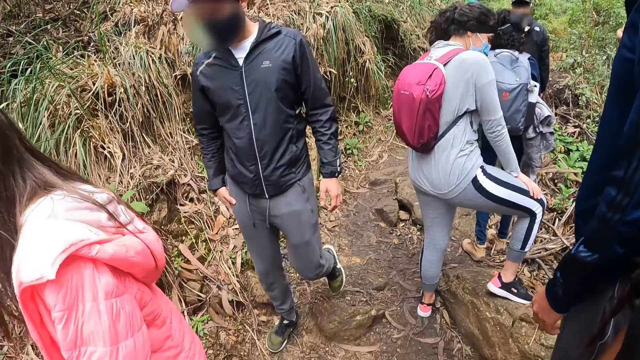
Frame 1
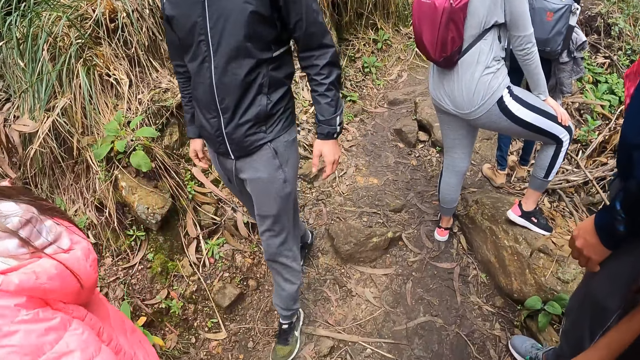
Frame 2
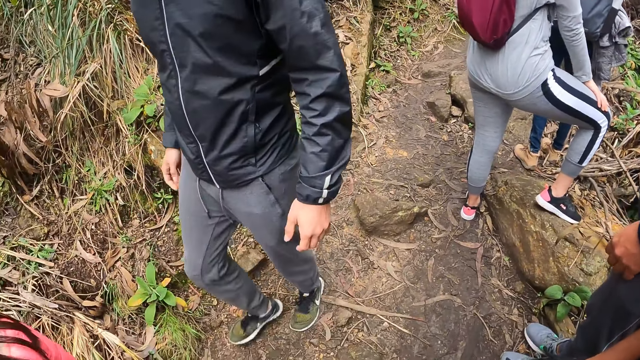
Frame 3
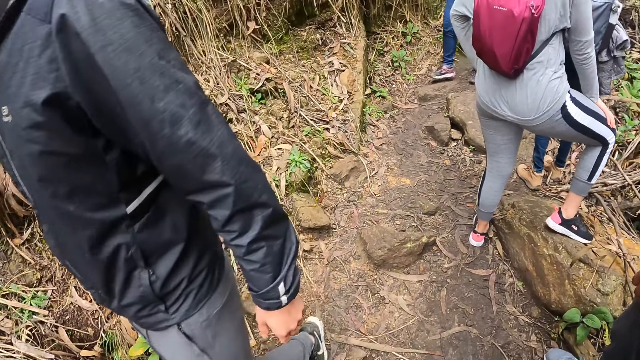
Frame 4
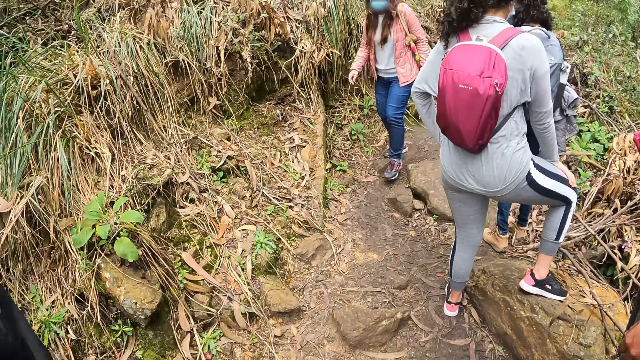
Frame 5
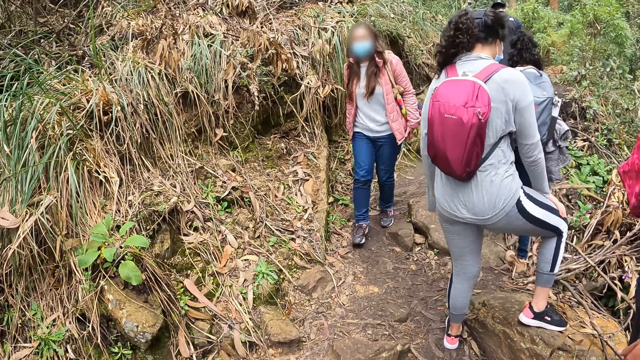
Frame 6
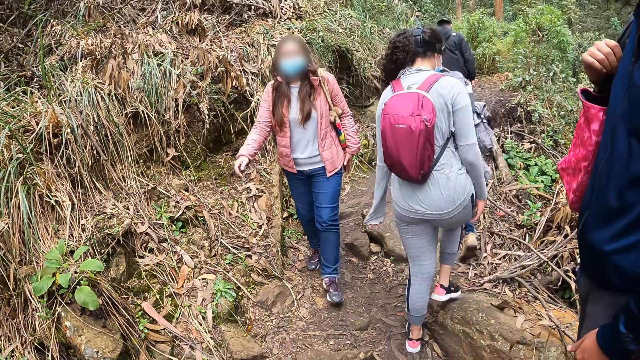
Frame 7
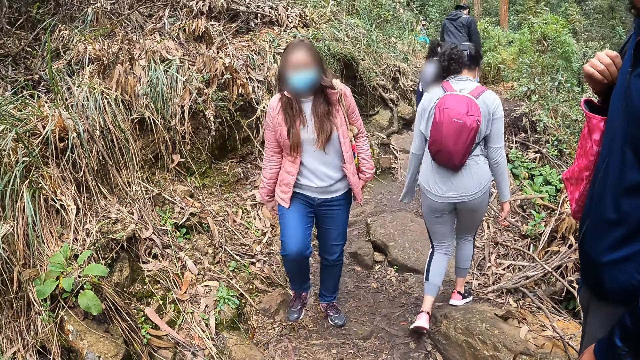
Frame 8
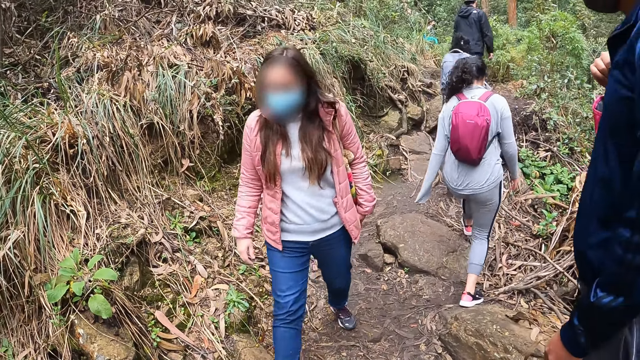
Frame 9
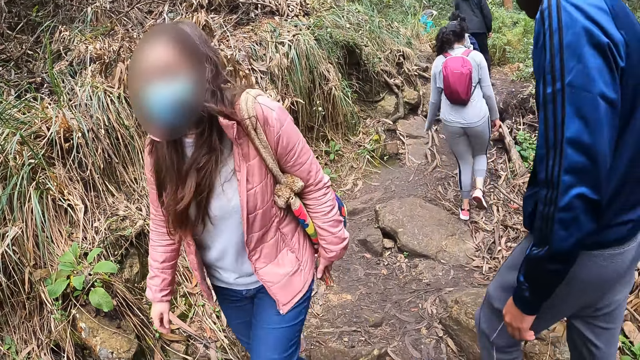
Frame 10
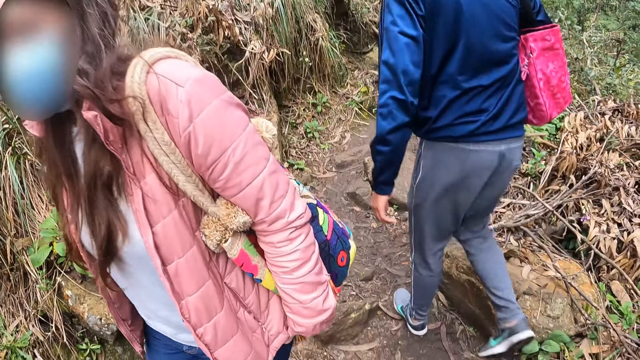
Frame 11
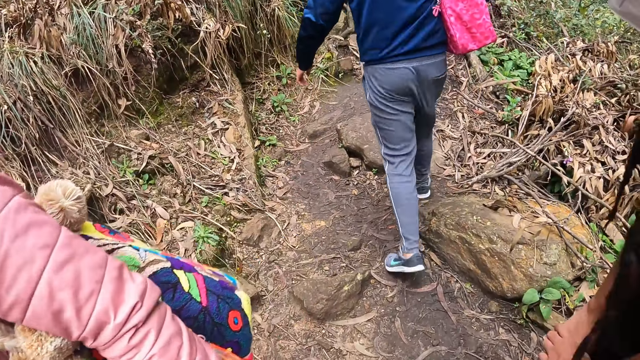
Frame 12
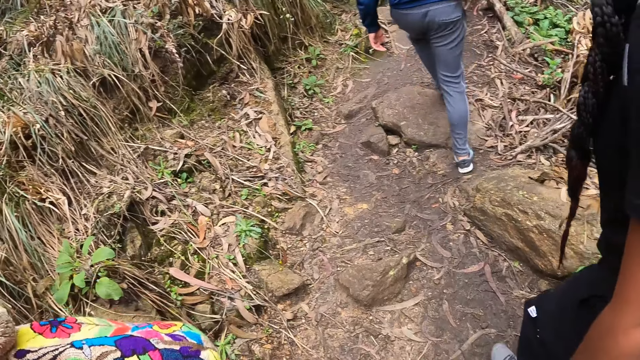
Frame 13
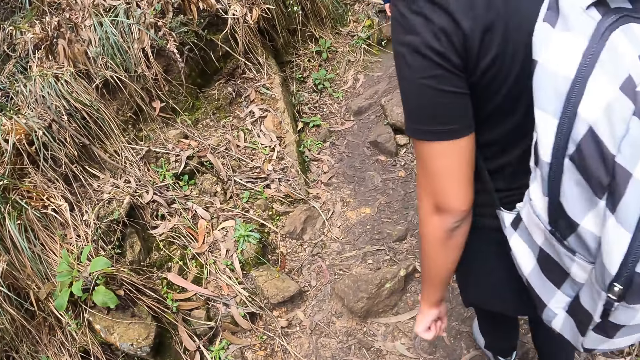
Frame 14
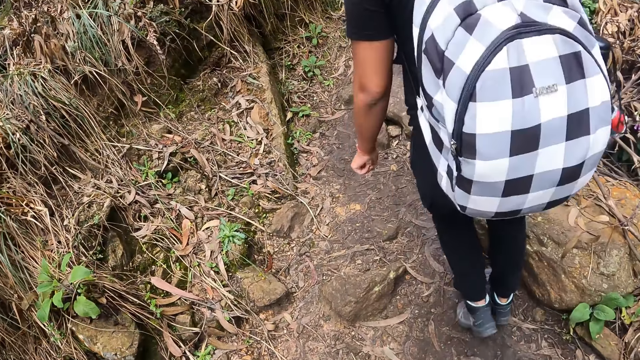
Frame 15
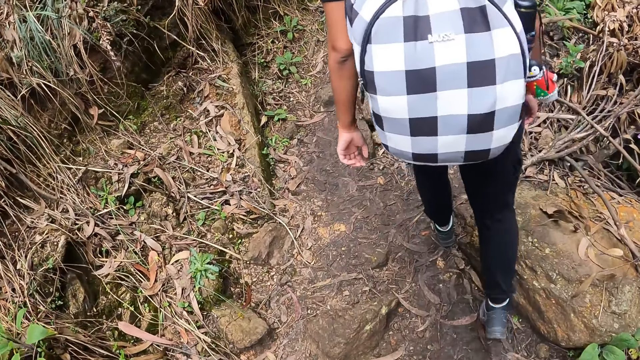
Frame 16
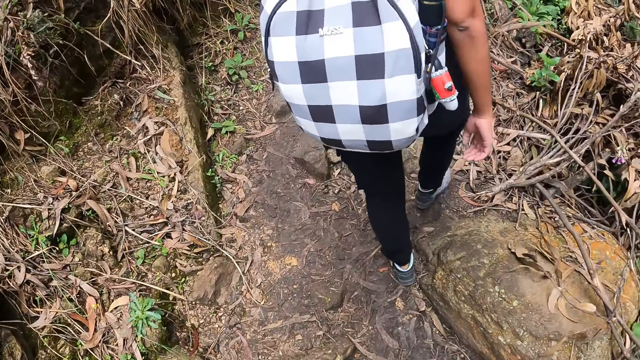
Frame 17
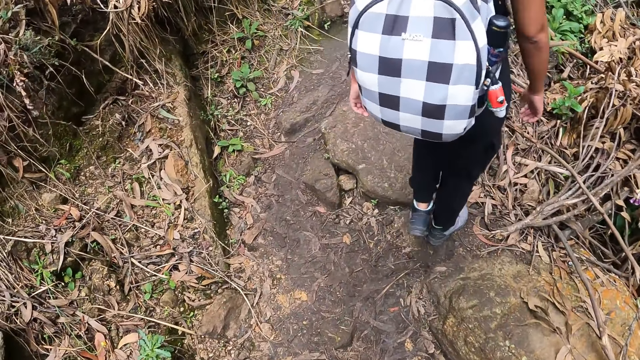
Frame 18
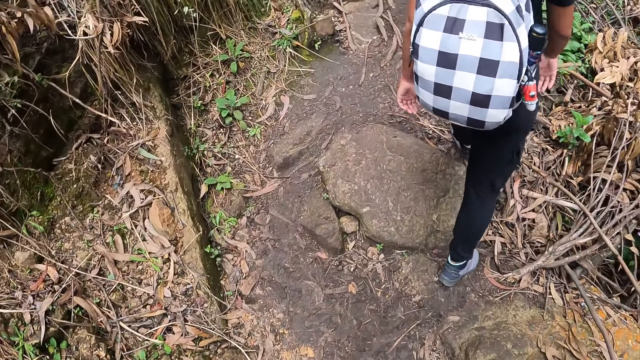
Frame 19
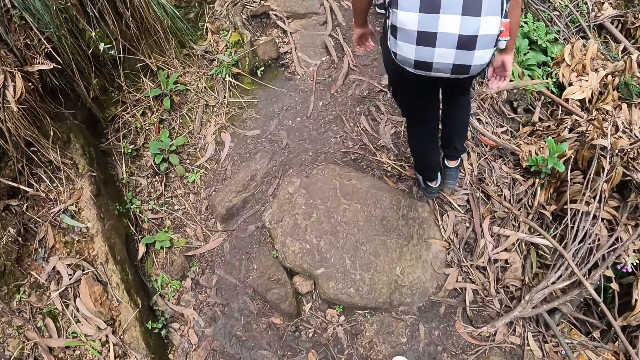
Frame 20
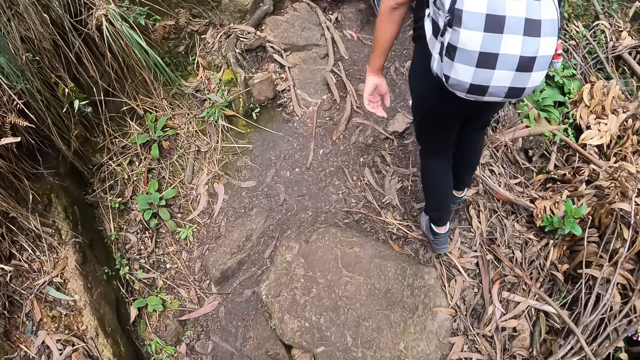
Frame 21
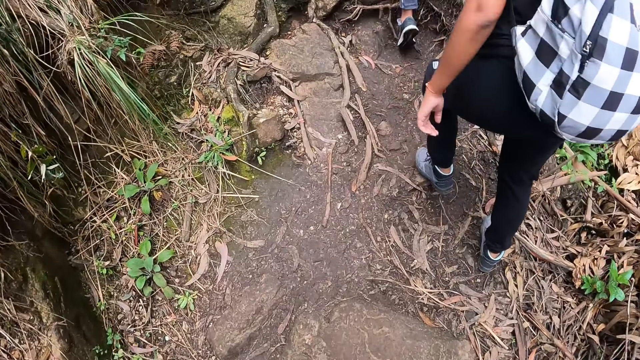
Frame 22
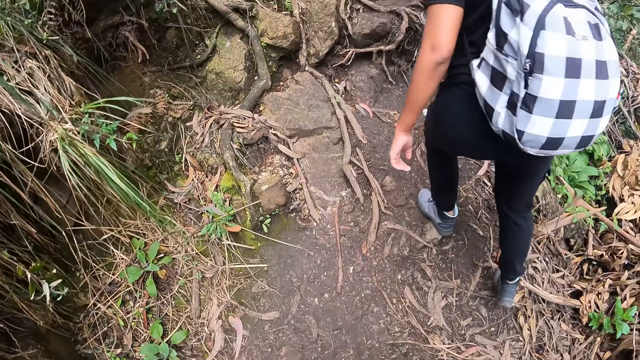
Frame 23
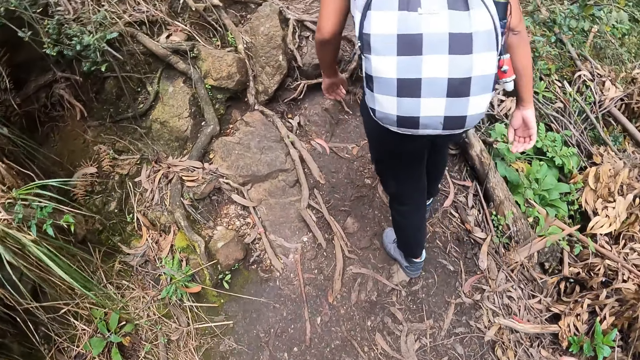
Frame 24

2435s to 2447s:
A man walks past the camera wearer.

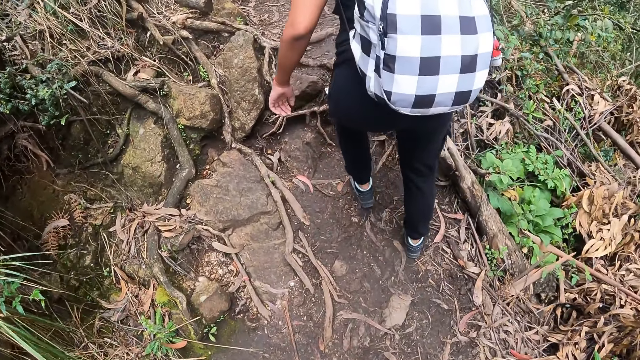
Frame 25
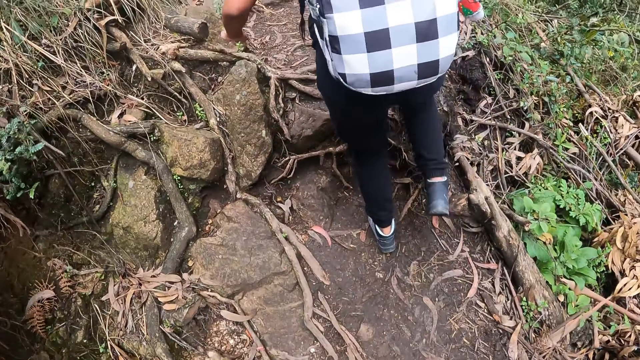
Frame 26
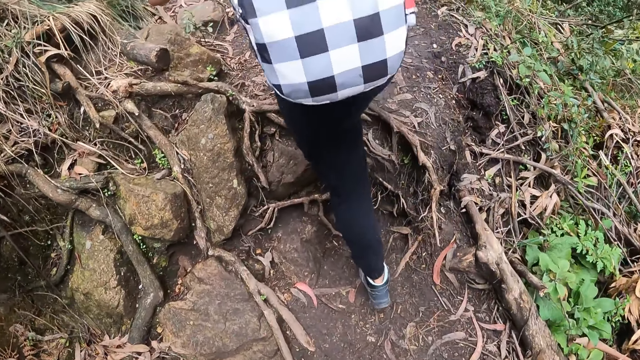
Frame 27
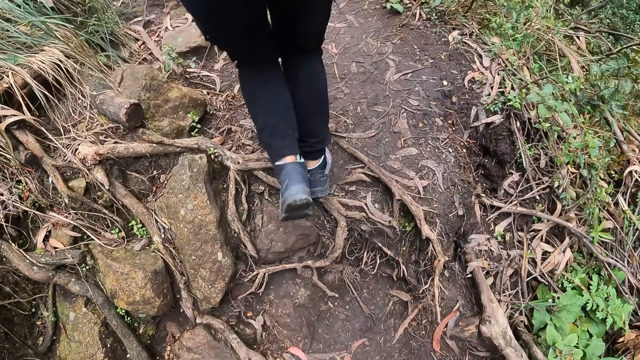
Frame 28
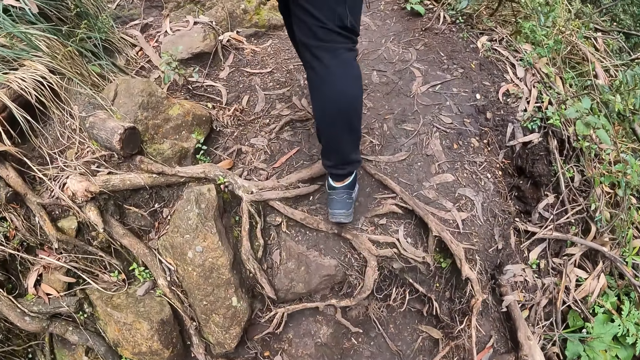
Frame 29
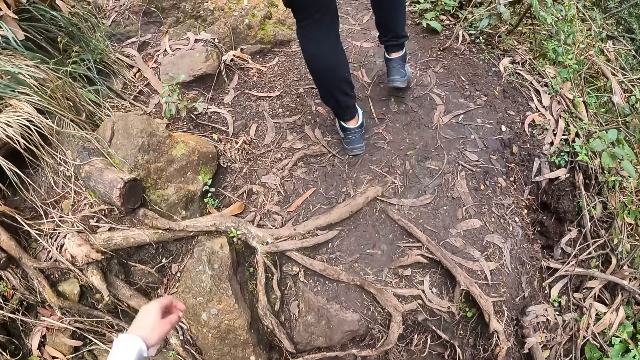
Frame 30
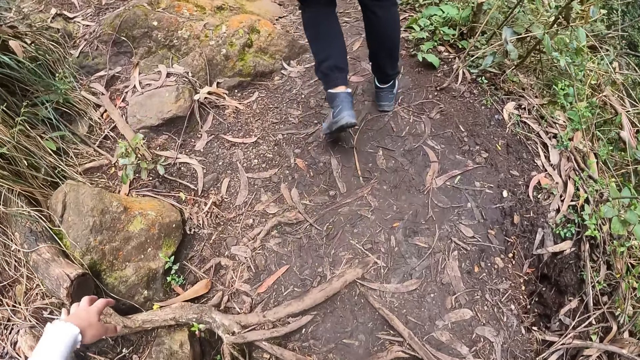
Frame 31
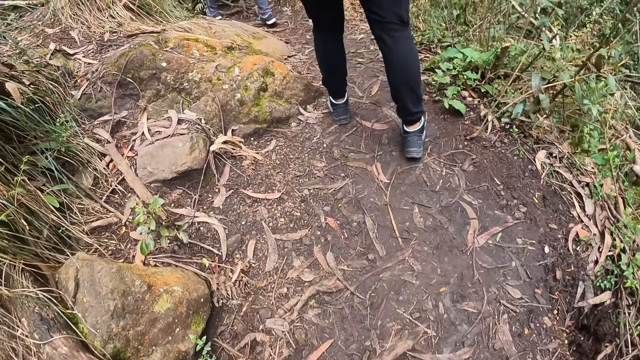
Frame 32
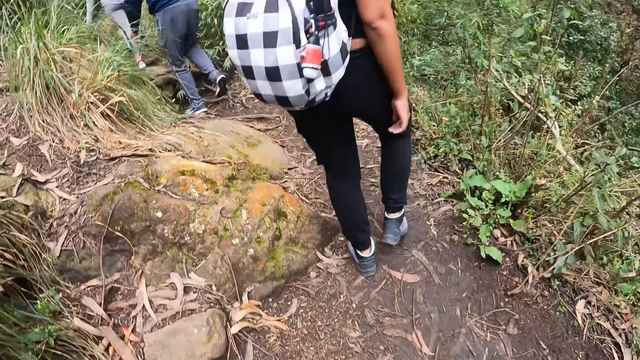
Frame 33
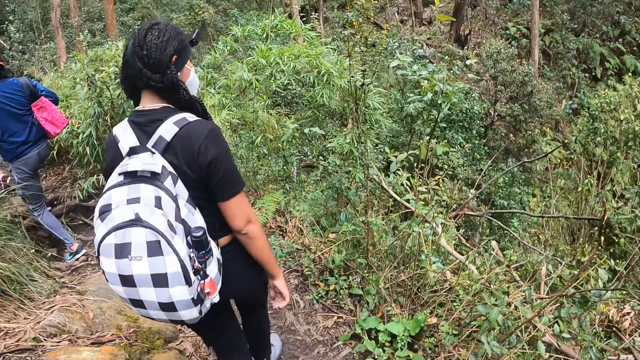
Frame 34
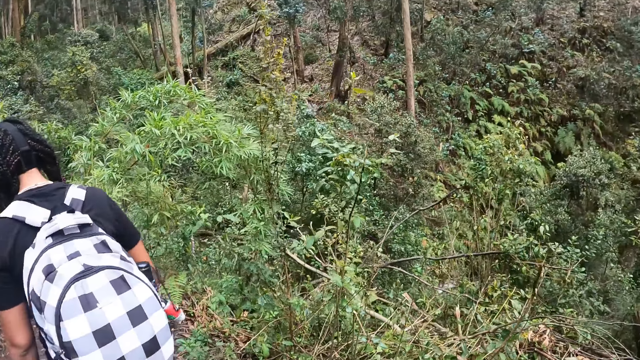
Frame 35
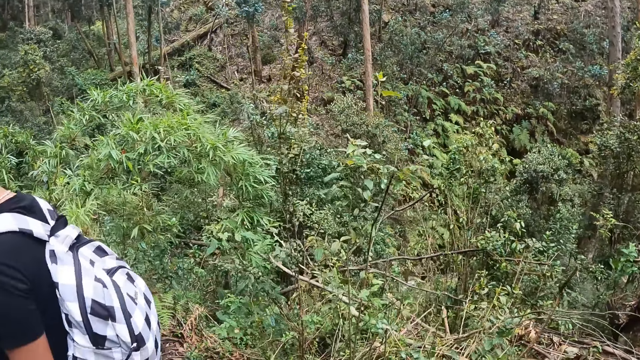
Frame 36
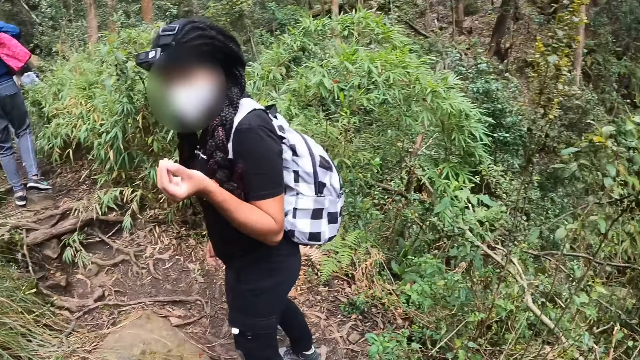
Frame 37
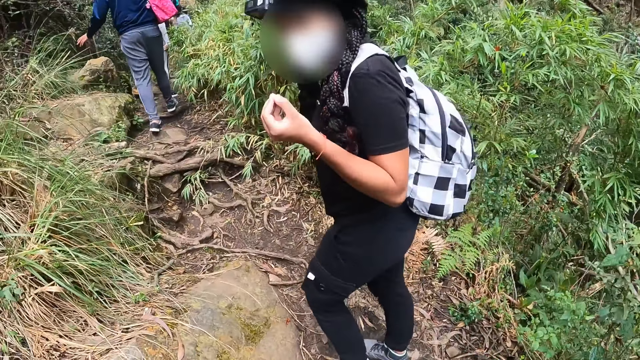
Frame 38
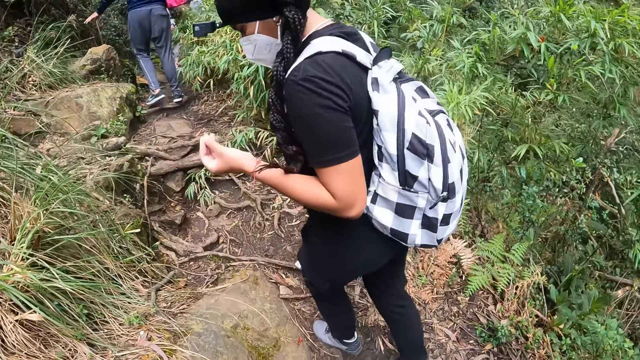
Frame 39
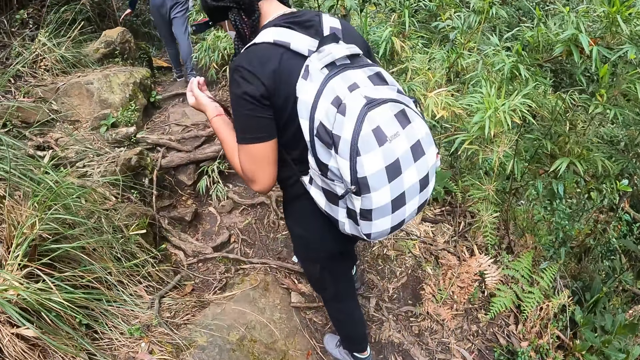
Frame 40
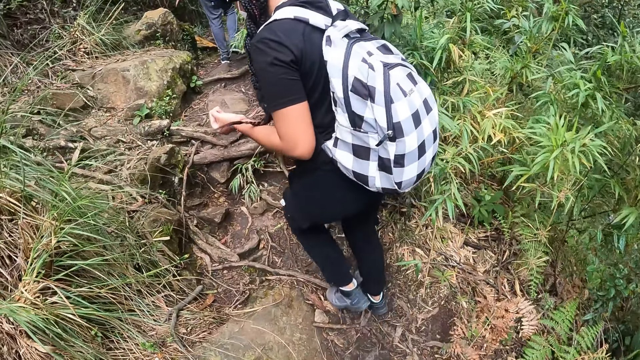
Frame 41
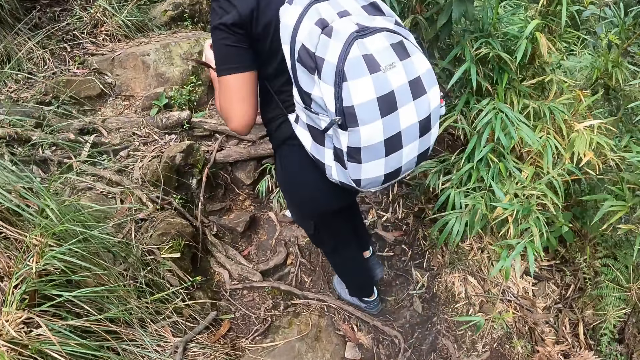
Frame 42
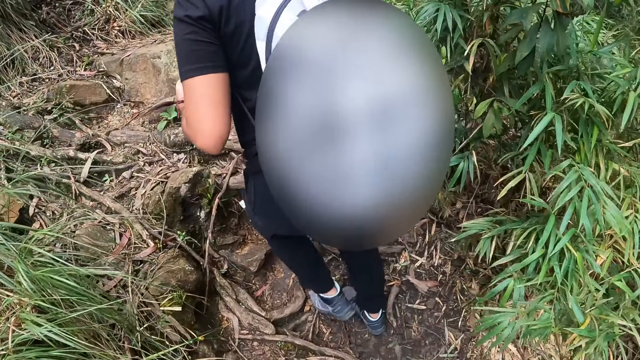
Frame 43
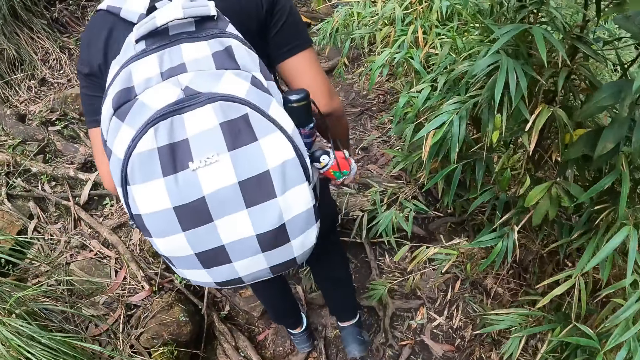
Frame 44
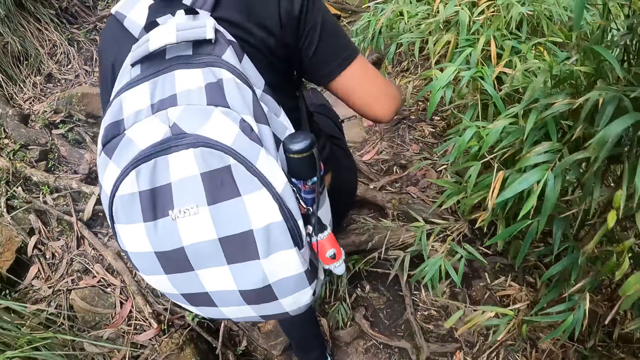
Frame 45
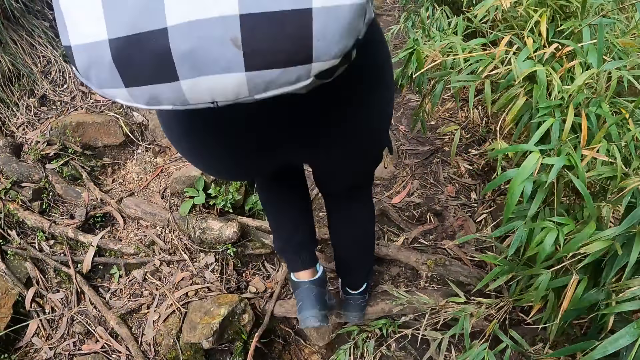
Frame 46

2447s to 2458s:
The camera wearer interacts with the woman on the mountain. The woman gestures to the camera wearer.
